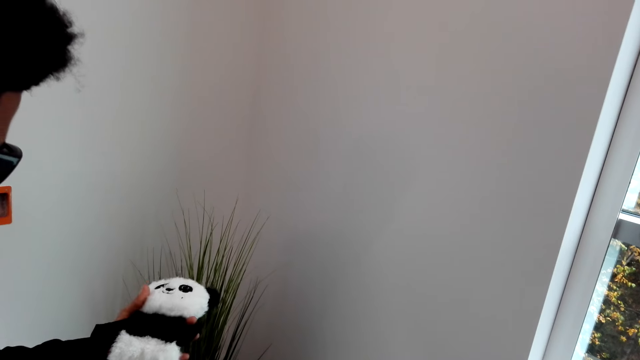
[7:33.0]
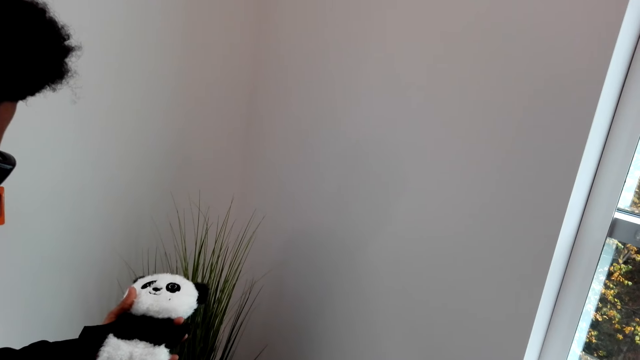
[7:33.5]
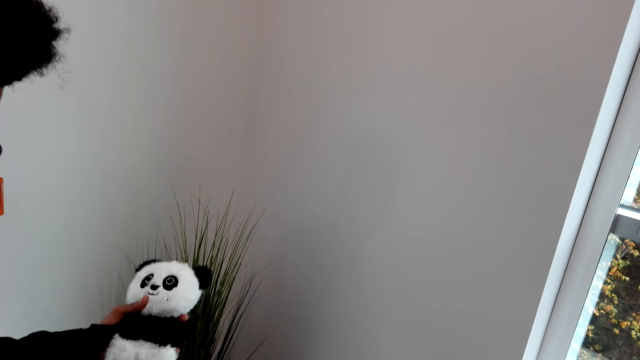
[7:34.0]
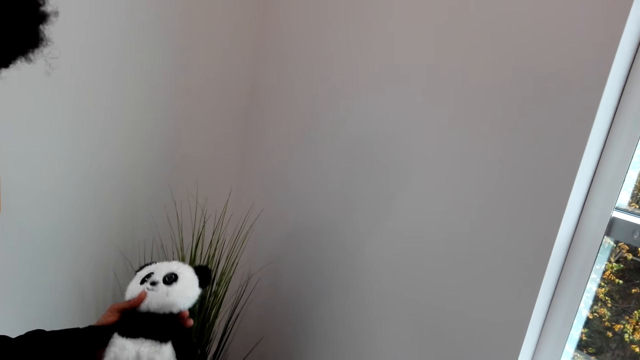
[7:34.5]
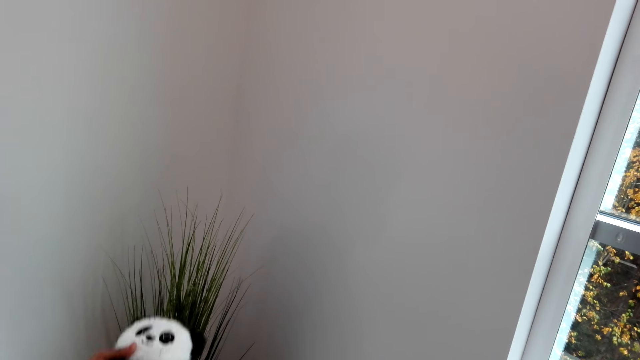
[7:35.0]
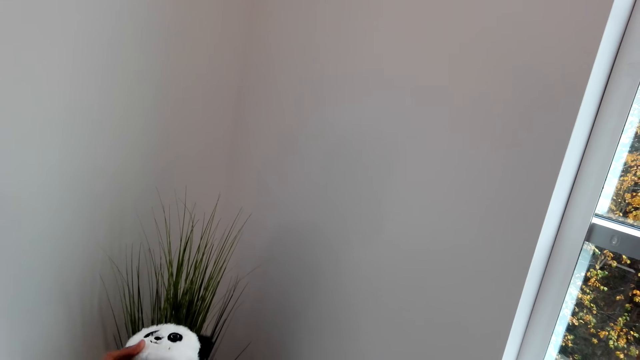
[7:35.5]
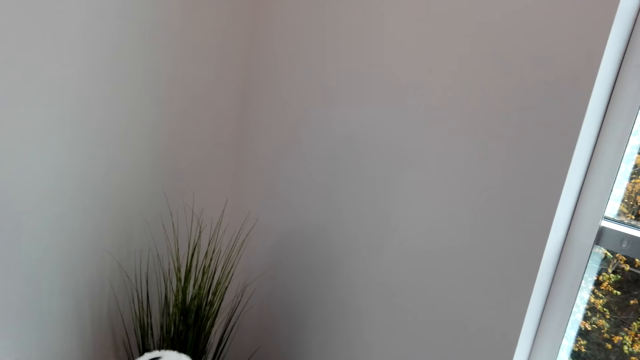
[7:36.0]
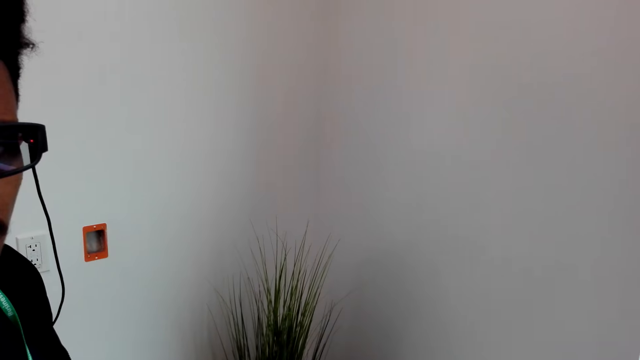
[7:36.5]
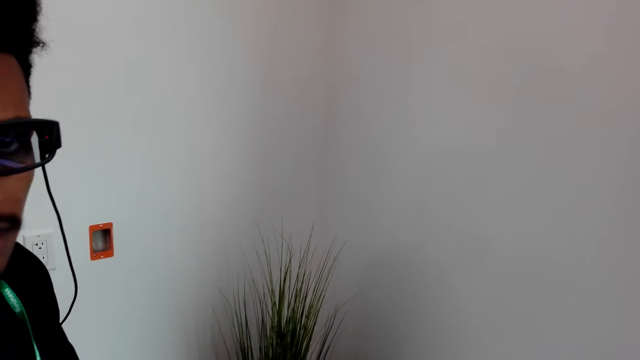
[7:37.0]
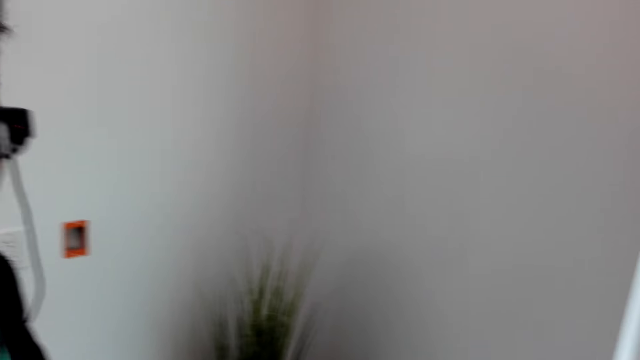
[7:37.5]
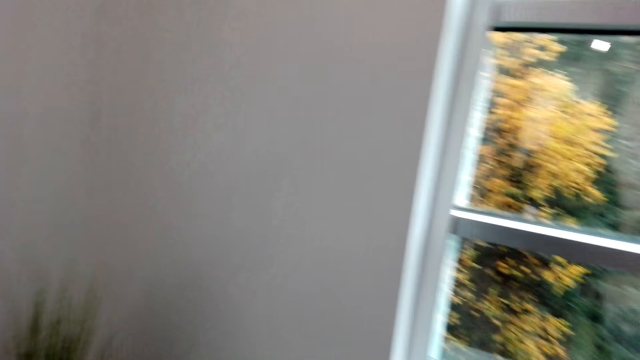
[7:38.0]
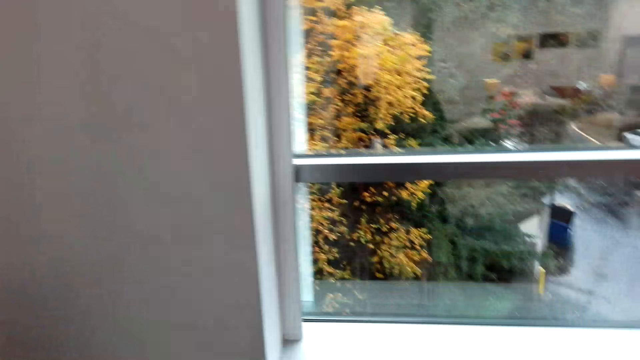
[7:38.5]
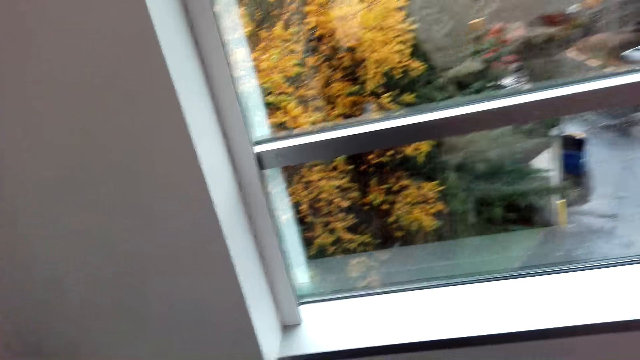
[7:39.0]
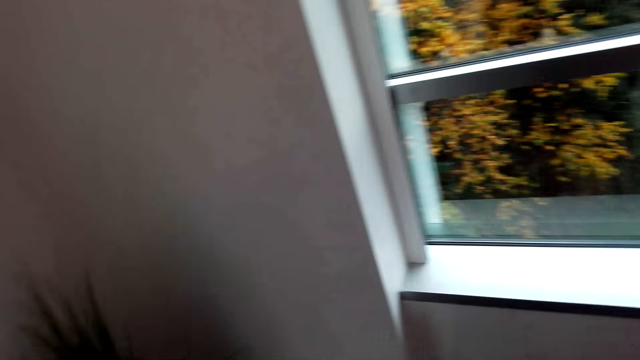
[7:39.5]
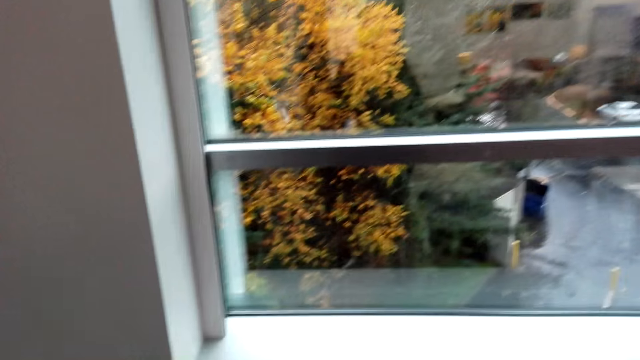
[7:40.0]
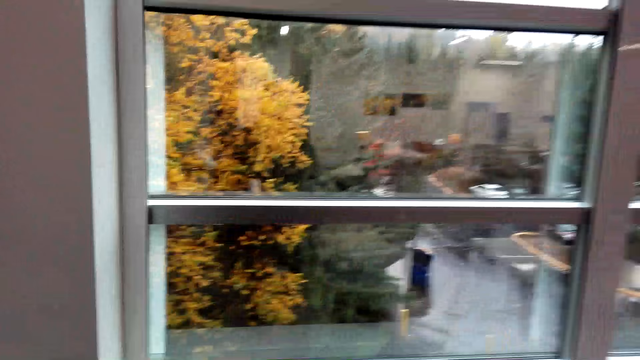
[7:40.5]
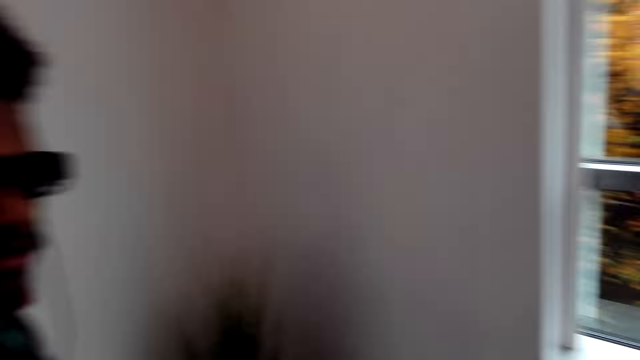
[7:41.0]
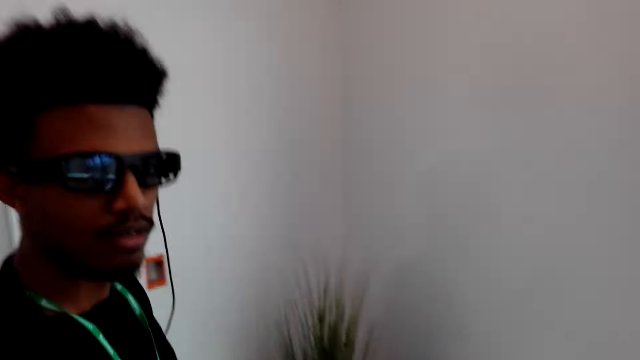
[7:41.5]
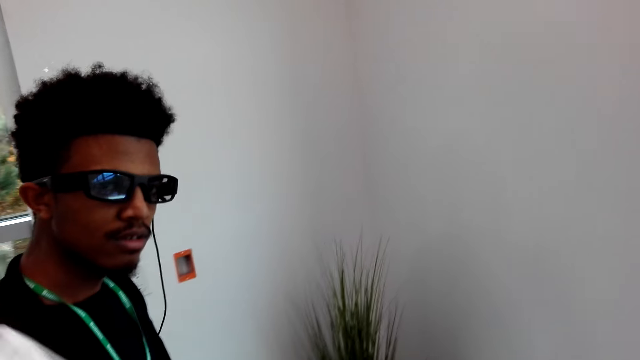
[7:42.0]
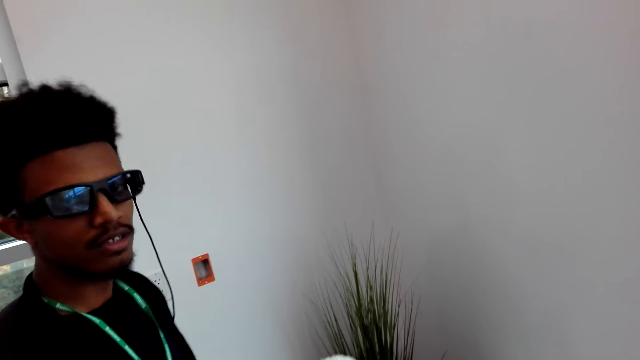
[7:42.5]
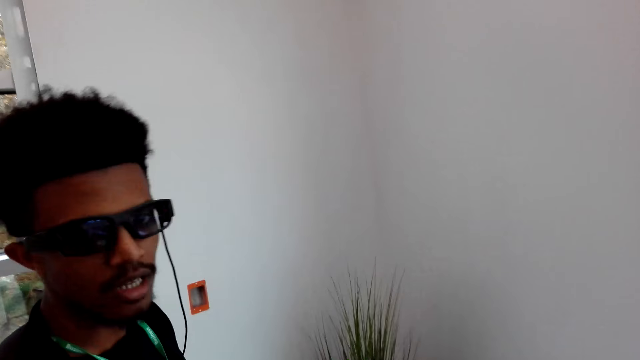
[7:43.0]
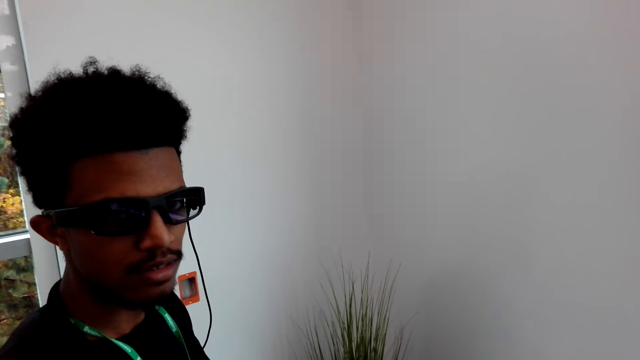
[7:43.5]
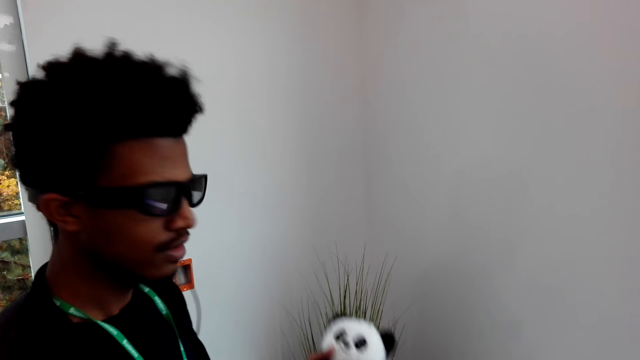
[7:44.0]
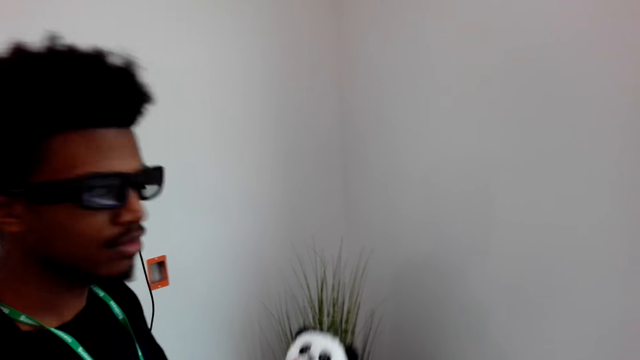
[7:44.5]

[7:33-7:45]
The camera wearer carries a teddy bear with one hand.

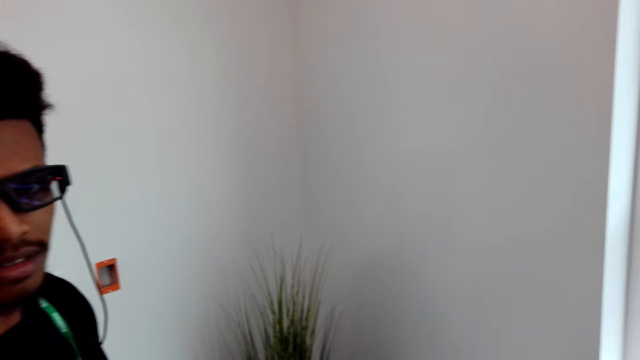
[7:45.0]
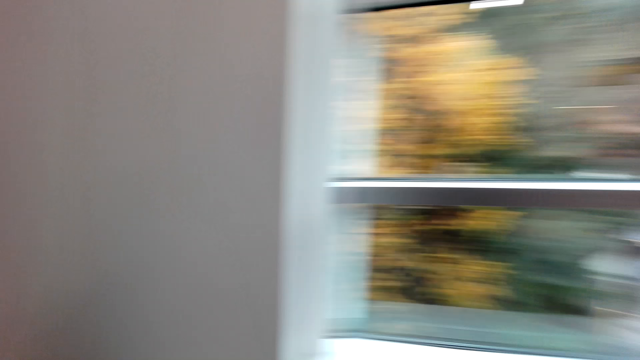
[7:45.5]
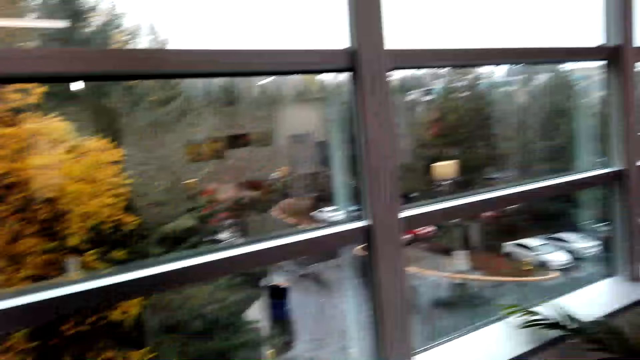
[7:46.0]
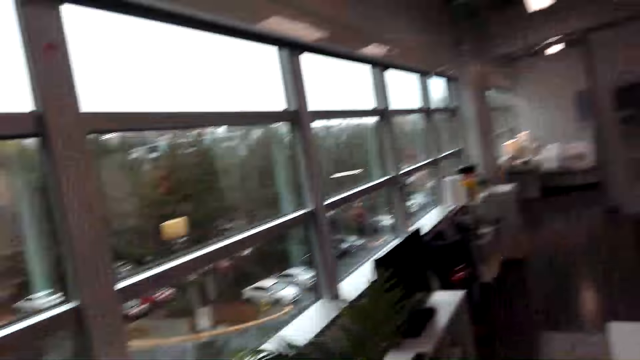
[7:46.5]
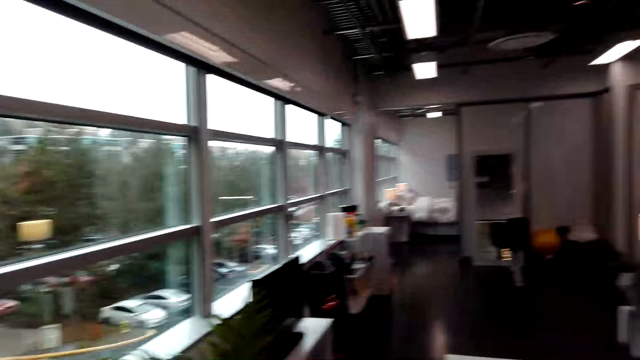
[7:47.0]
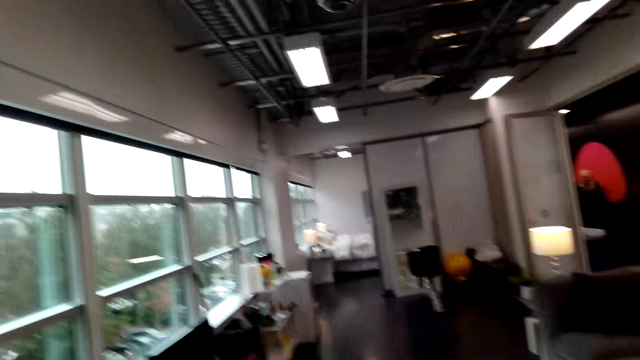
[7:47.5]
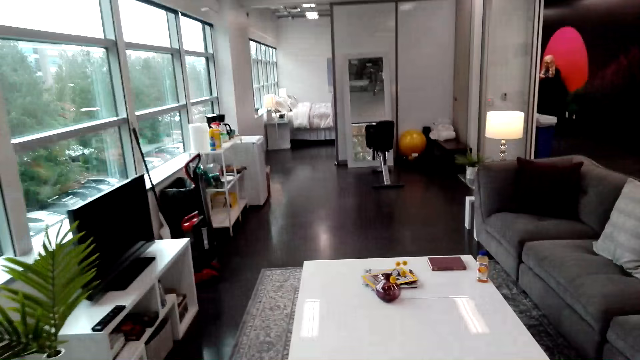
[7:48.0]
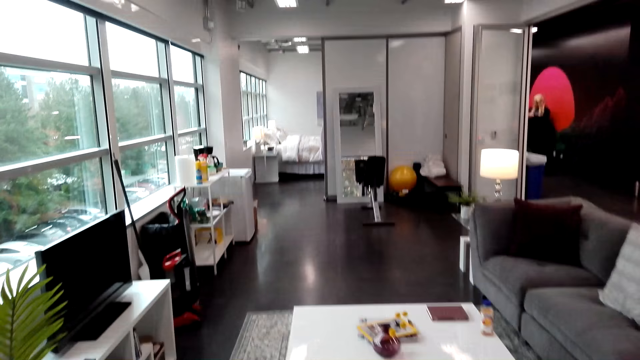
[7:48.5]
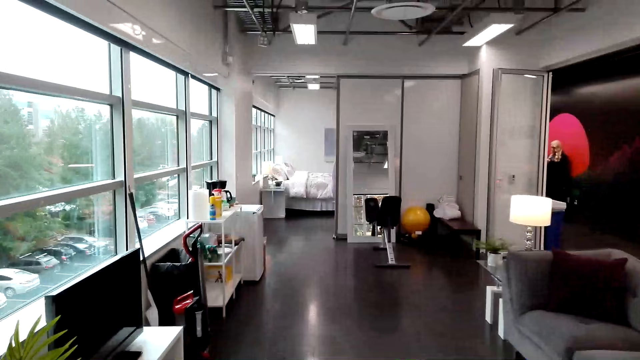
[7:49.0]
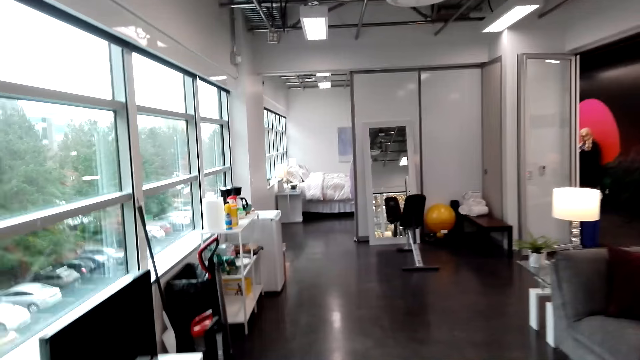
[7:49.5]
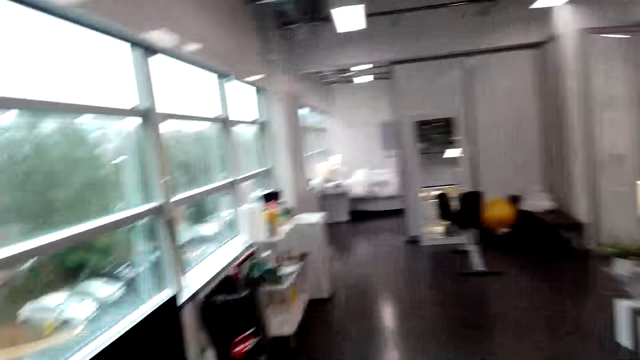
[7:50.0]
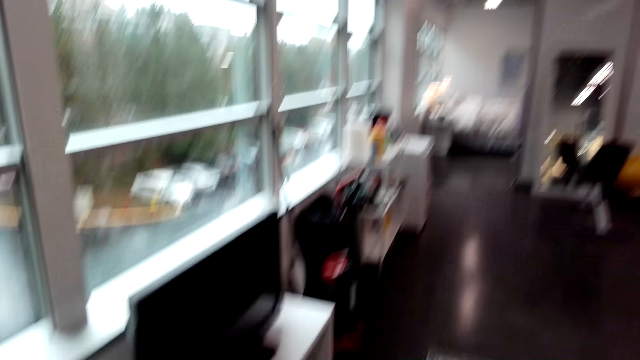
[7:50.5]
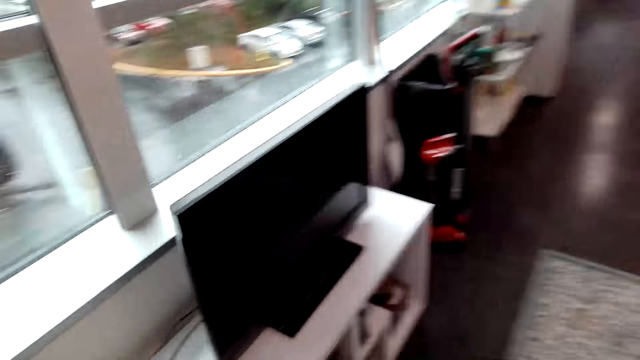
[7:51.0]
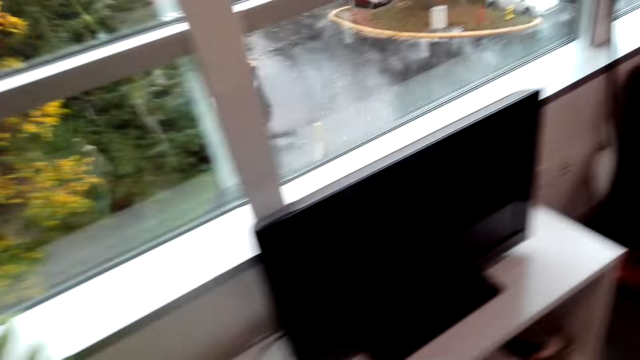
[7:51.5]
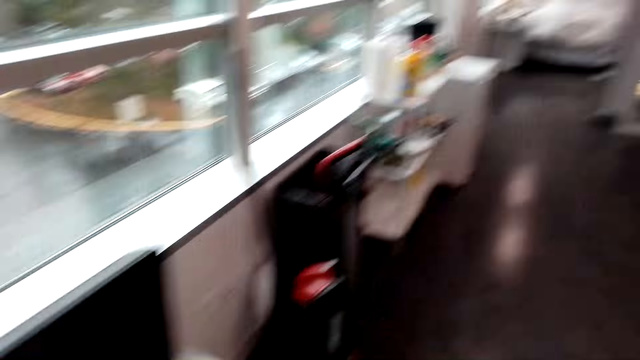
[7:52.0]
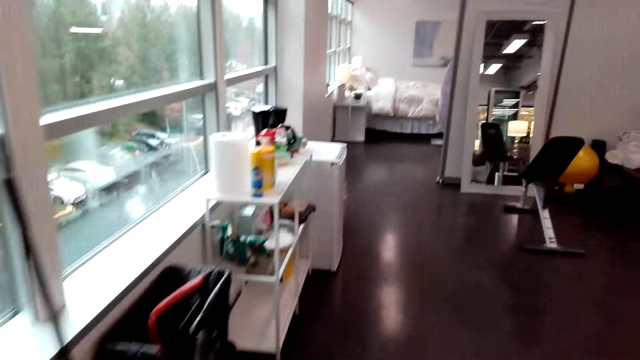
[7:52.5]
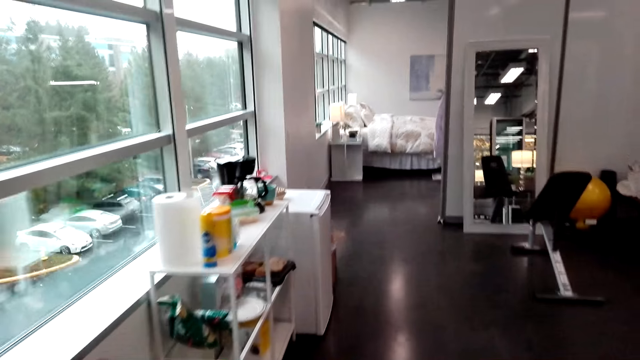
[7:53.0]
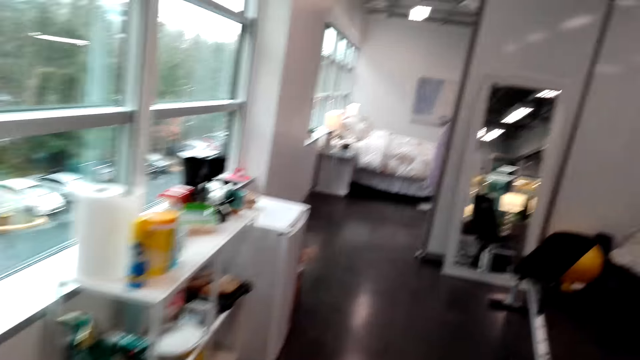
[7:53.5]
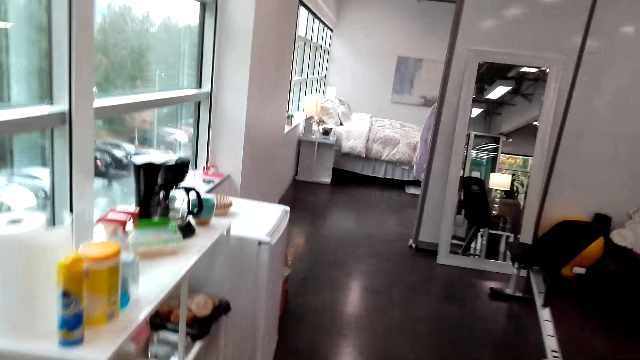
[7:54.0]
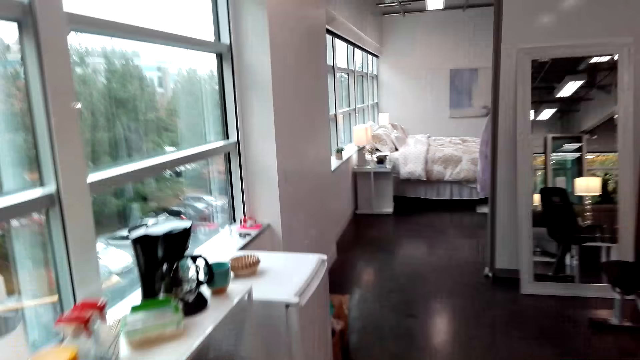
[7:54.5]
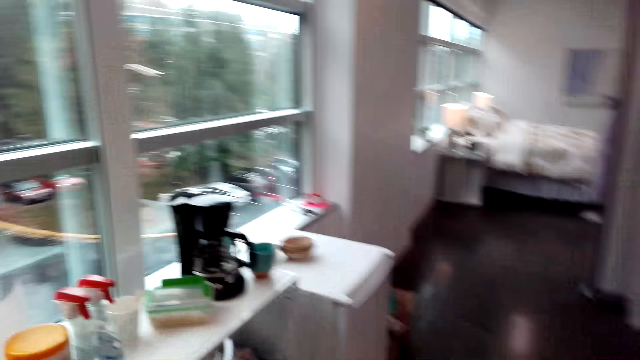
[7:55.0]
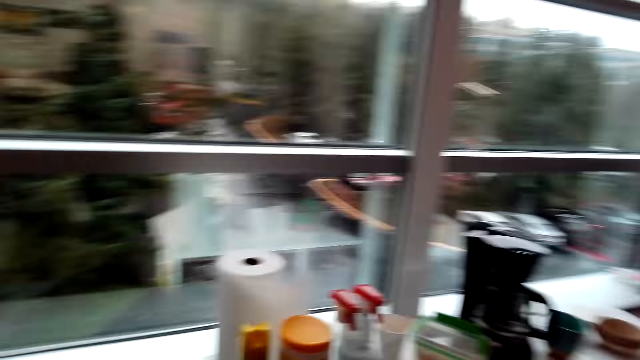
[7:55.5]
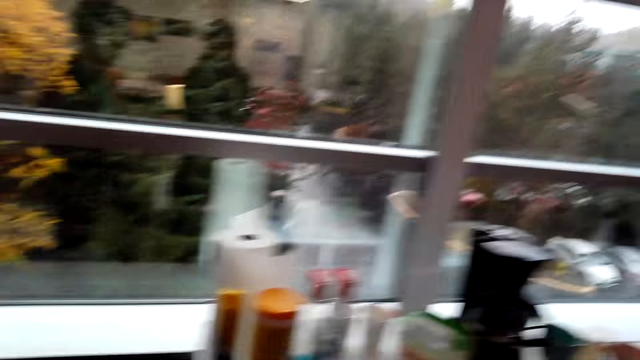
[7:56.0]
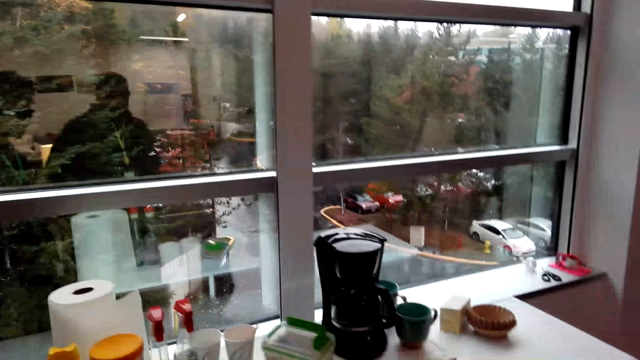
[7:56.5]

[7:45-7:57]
The camera wearer stares in the room.
